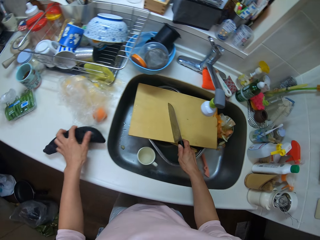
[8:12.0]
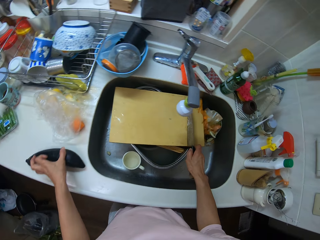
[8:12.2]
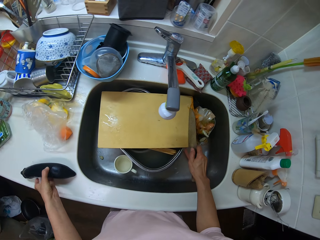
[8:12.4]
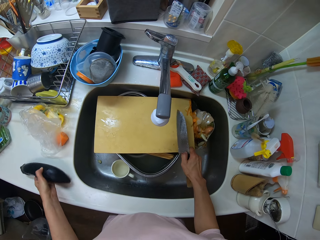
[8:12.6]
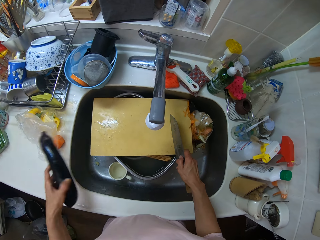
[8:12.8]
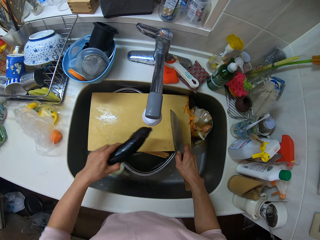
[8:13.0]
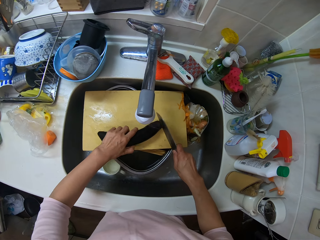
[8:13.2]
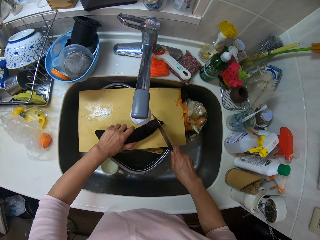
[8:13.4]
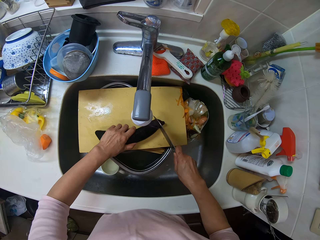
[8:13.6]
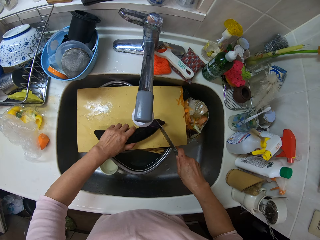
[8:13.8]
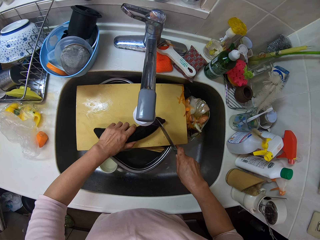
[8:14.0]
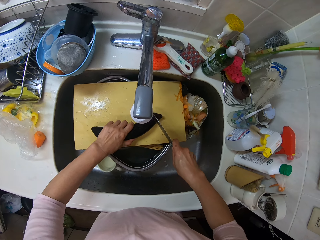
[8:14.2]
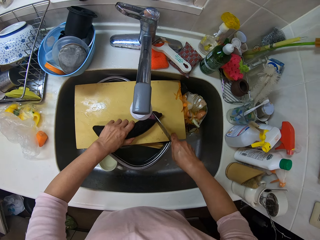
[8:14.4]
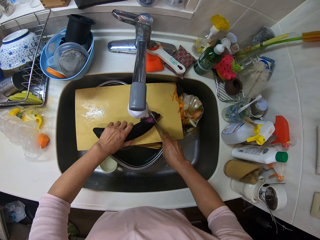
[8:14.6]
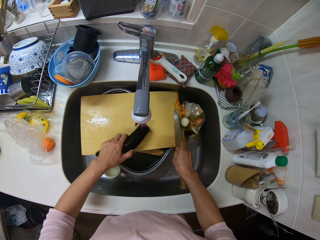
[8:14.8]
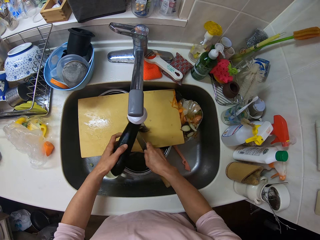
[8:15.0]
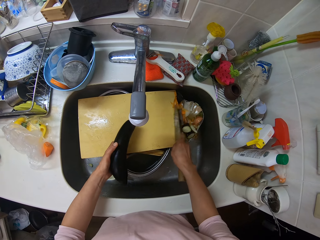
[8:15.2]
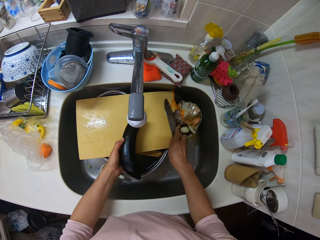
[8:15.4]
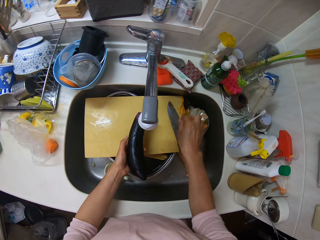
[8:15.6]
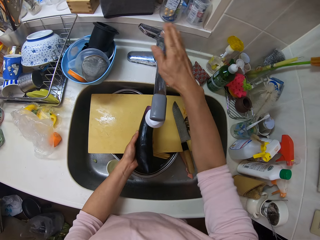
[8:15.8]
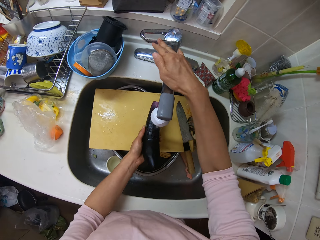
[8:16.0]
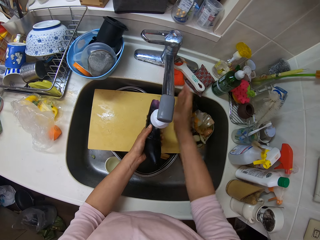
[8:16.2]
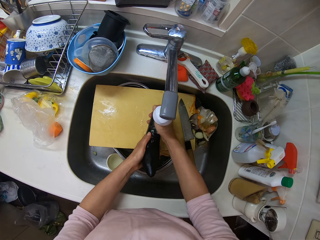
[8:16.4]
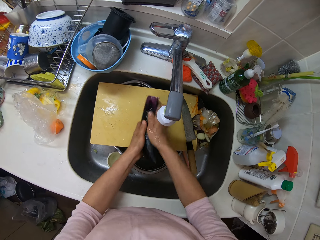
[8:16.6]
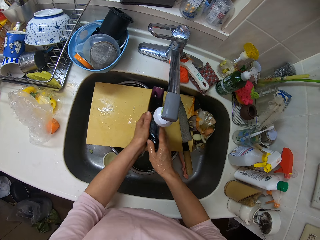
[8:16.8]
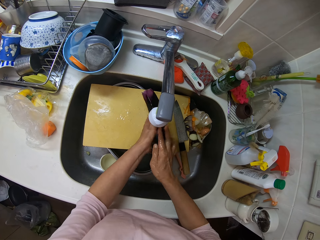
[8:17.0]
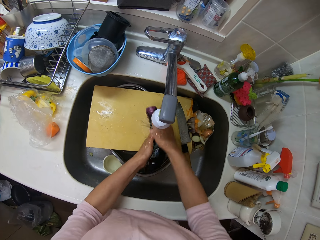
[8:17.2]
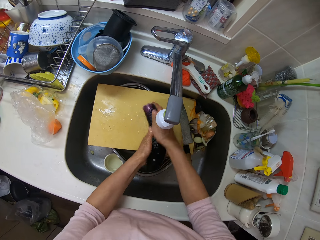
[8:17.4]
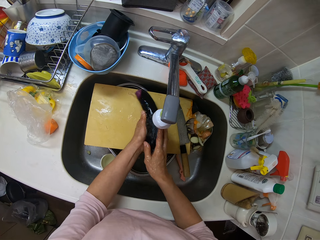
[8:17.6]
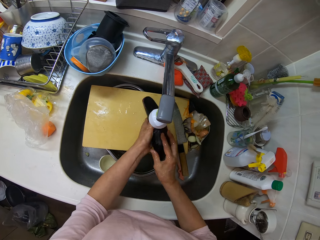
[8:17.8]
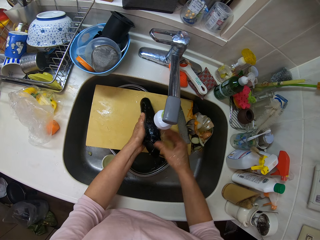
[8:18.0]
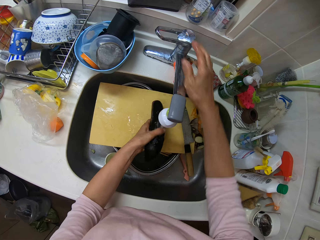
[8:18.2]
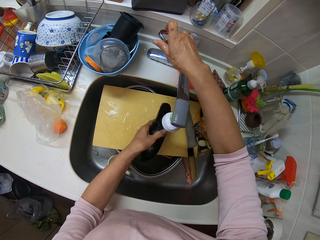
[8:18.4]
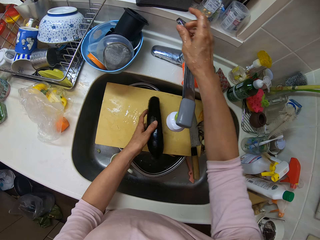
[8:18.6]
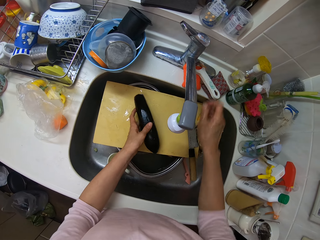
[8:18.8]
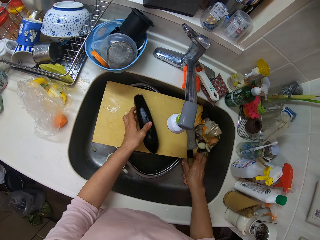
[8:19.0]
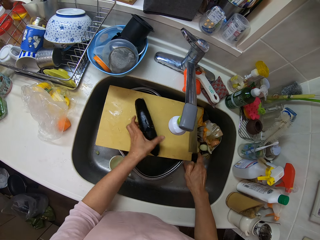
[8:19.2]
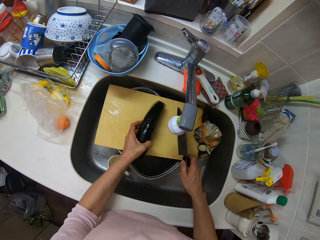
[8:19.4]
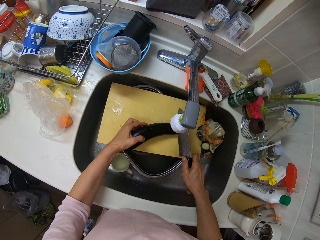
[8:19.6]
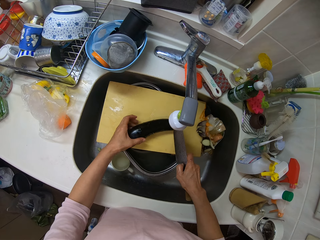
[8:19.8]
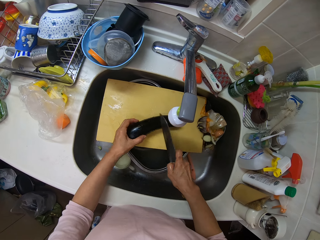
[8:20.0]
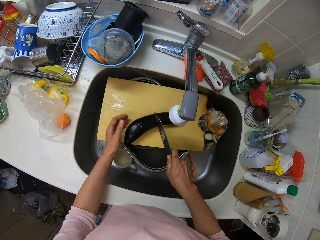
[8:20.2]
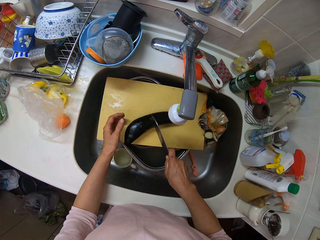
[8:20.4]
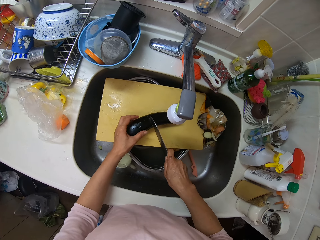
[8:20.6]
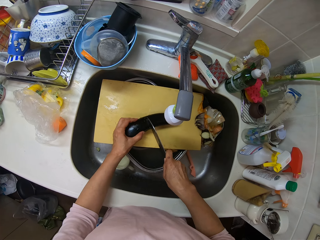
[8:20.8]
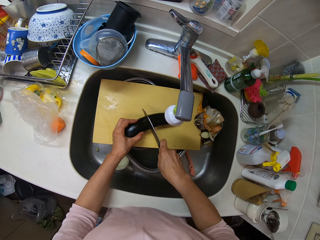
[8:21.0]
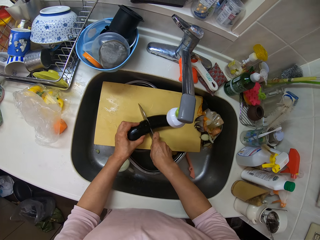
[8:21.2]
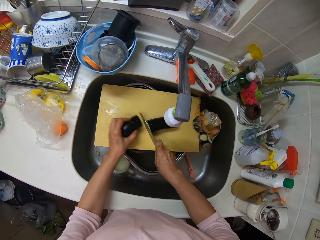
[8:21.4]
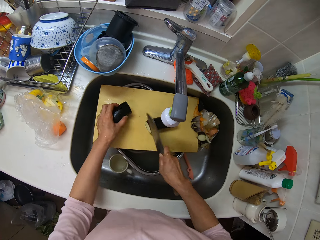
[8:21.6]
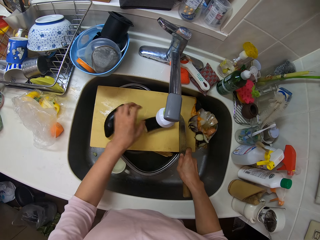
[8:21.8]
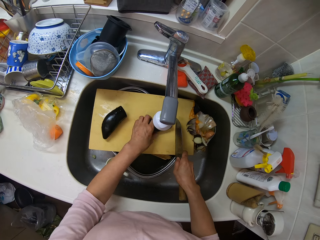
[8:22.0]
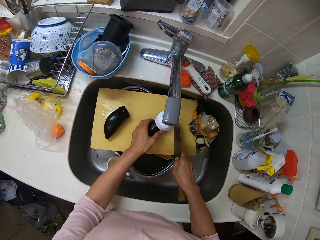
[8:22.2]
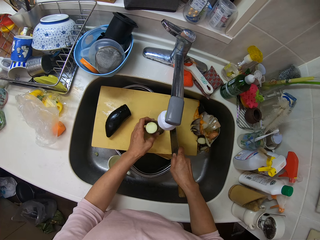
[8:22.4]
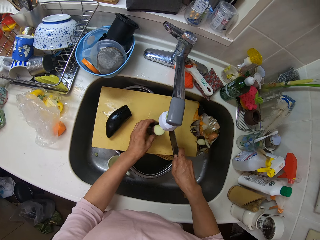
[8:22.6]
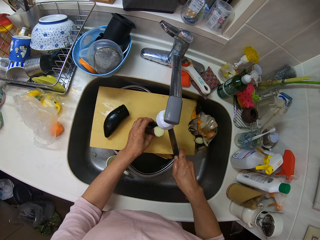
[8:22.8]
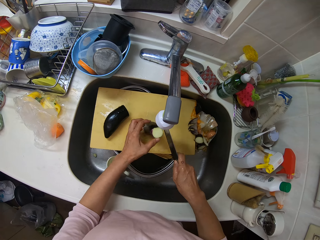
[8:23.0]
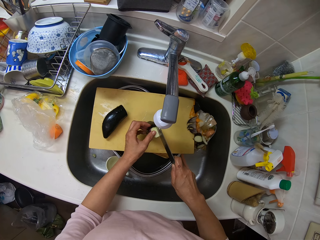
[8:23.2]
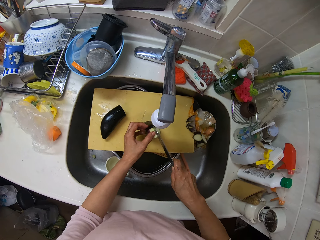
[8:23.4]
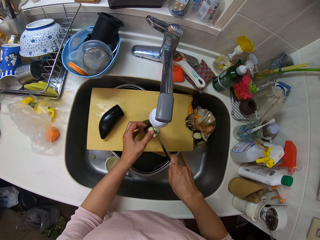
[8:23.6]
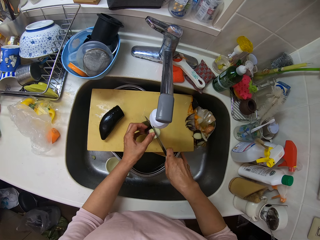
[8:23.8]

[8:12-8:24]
The camera wearer picks up a knife. She picks up the cucumber or eggplant. She moves the eggplant from the kitchen surface to the wooden plank. She cuts the eggplant on the wooden plank with the knife in her right hand. She clears dirt from the wooden plank with the knife in her right hand. She moves the cucumber remains. She drops the knife on the wooden plank. She opens the water tap with her right hand. She washes the eggplant in the sink with her hands. She closes the water tap with her right hand. She picks up the knife with her right hand. She places the cucumber on the chopping board. She adjusts the eggplant on the wooden plank with her left hand. She cuts the cucumber.

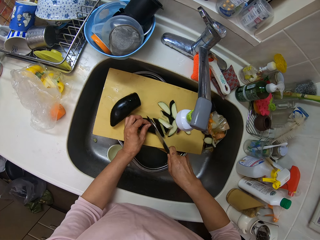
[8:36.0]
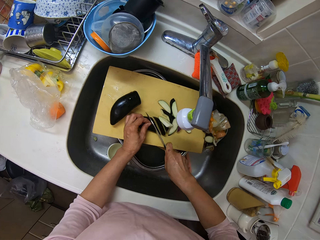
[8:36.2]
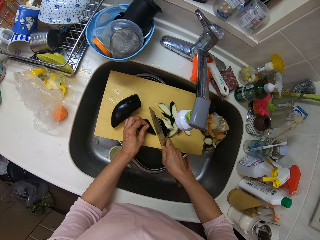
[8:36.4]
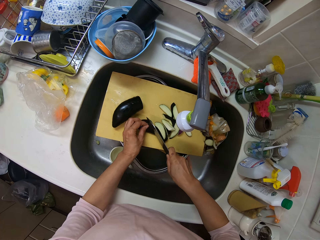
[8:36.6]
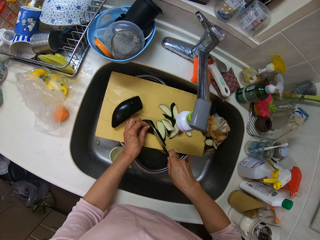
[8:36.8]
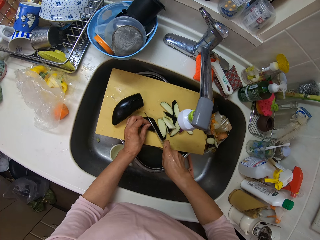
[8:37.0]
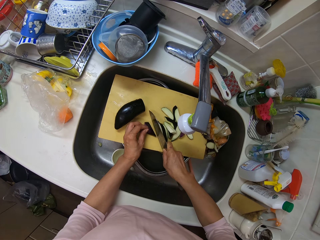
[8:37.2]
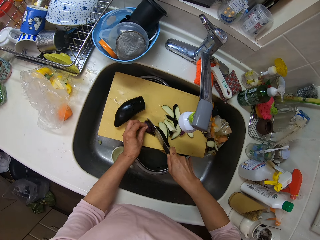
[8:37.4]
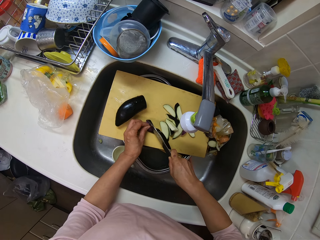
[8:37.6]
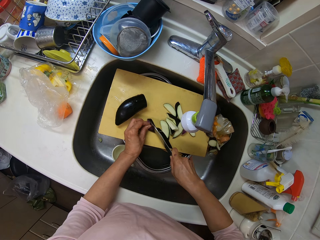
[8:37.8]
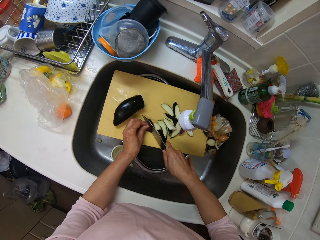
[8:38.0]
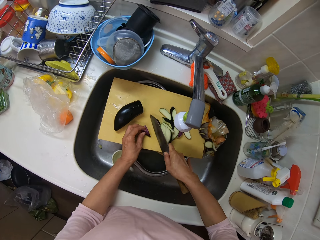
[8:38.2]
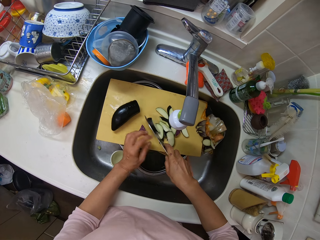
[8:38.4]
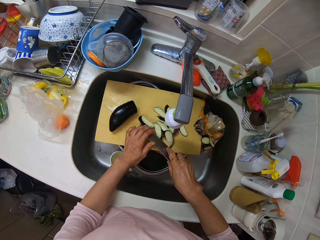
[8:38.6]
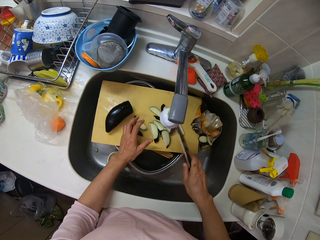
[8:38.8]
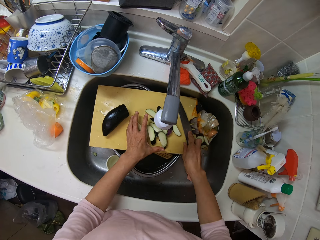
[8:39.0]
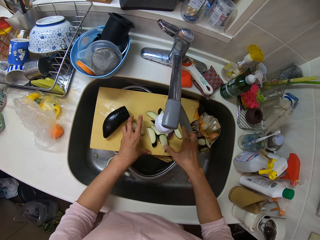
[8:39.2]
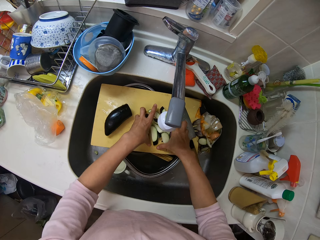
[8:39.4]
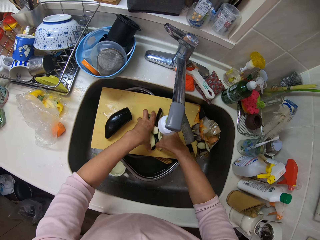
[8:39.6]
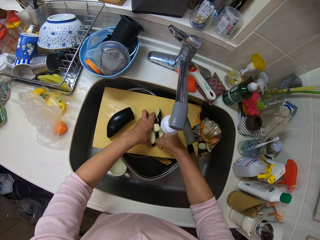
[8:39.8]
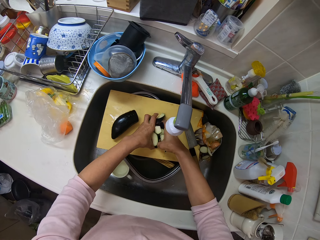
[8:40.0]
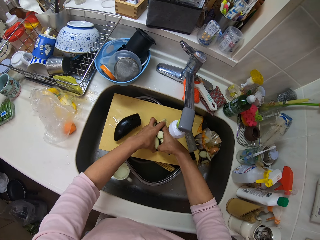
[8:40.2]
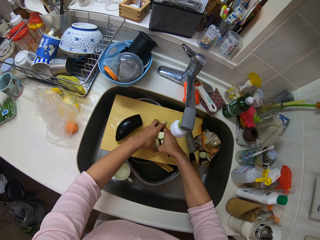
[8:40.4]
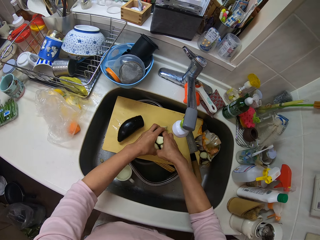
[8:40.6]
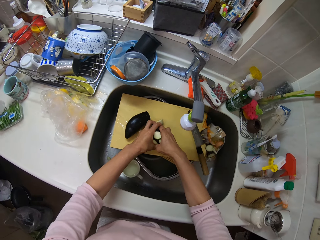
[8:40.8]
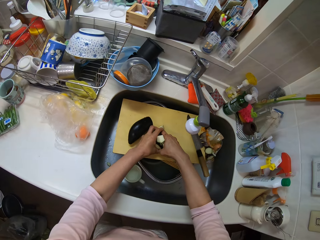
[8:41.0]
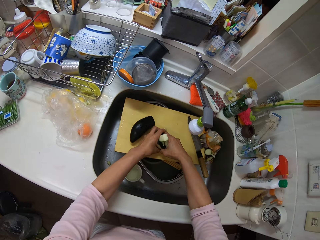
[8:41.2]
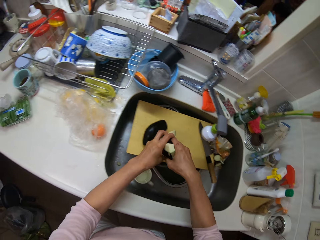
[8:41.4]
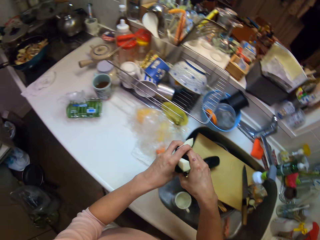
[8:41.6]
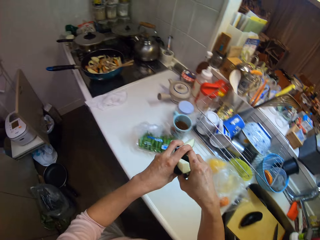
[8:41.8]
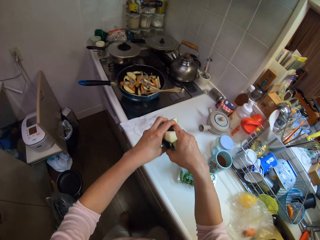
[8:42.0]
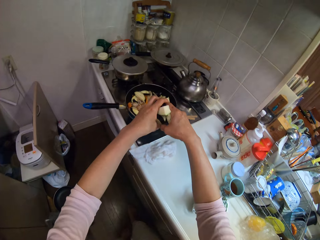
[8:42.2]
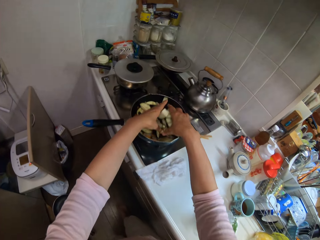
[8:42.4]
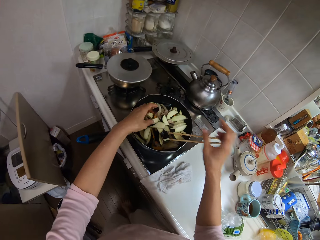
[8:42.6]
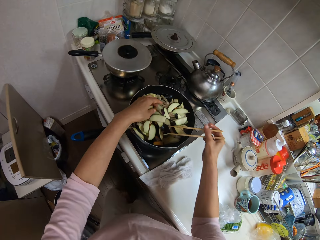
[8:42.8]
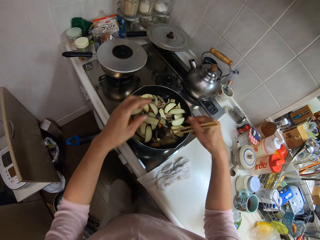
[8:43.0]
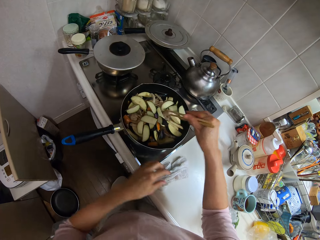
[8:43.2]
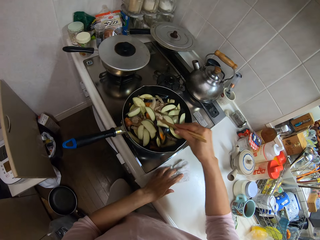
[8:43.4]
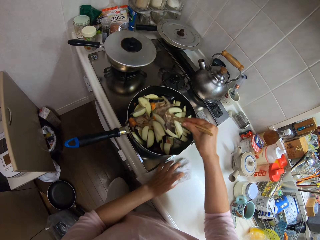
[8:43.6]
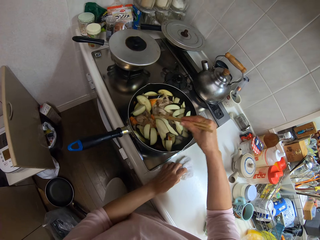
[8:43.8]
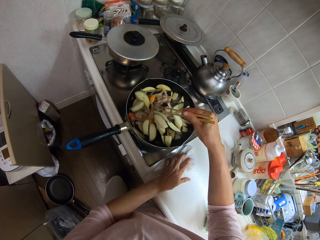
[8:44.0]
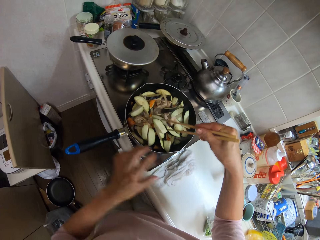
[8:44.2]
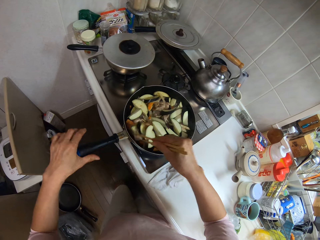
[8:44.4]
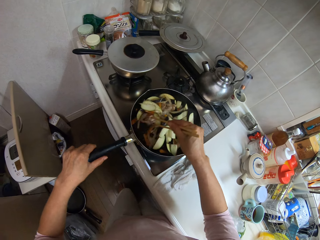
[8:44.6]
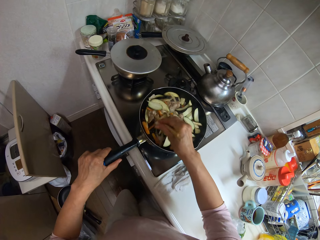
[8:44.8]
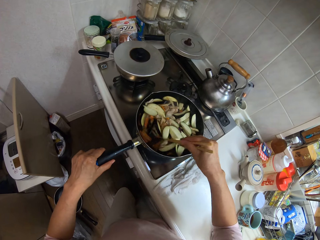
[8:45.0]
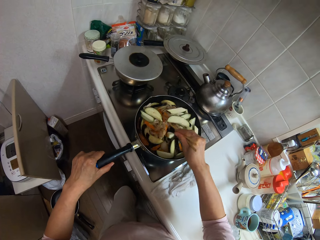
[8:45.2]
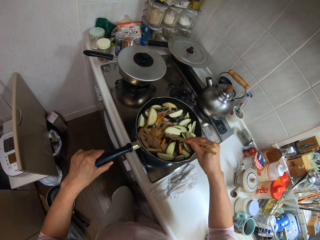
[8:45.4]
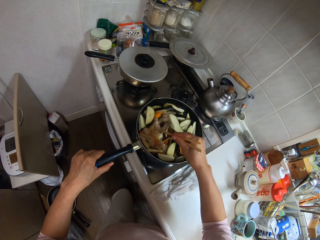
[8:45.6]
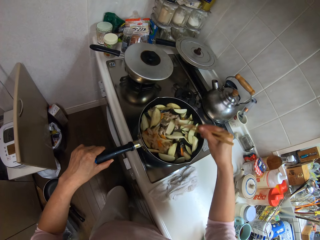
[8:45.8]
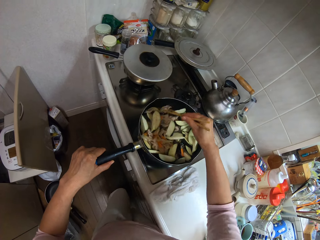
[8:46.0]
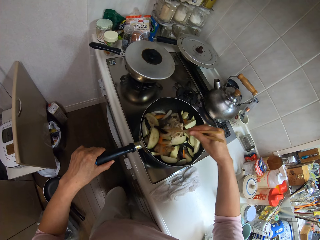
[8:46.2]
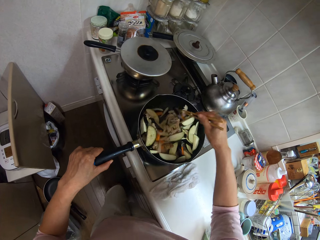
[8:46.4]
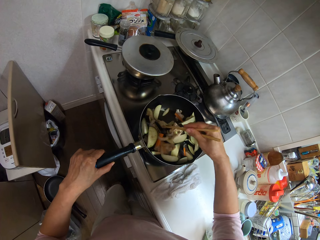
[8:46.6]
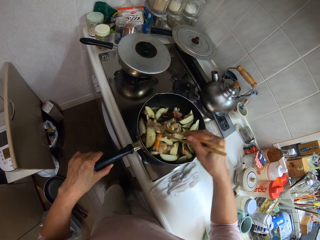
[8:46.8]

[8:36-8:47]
The camera wearer removes a piece of the cucumber on the knife. She places the knife on the chopping board. She packs pieces of eggplant from the wooden plank with her hands. She walks around the kitchen. She drops the pieces of eggplant into the pan with her left hand. She holds the chopsticks. She stirs the food in the pan with the chopsticks. She moves the hand towel. She stirs the food. She holds the handle of the pan with her left hand. She stirs the food in the pan with the chopsticks.
